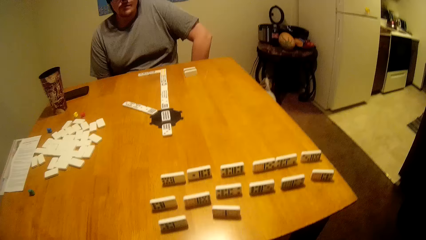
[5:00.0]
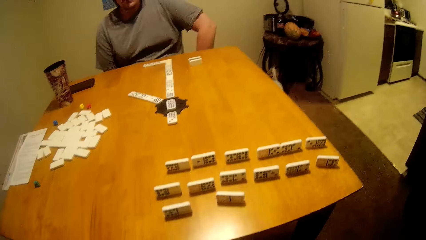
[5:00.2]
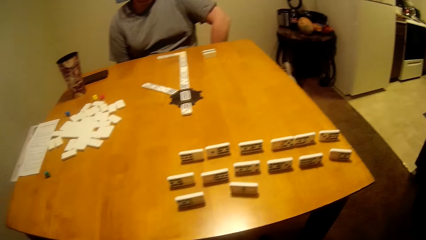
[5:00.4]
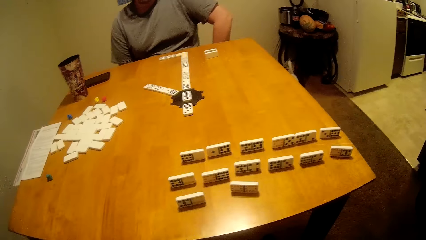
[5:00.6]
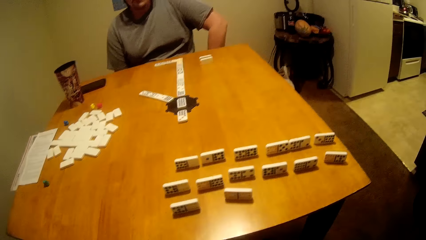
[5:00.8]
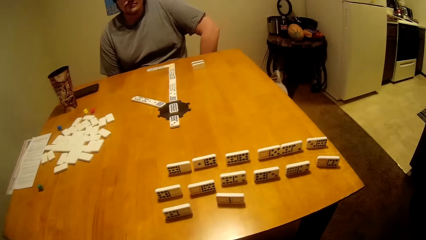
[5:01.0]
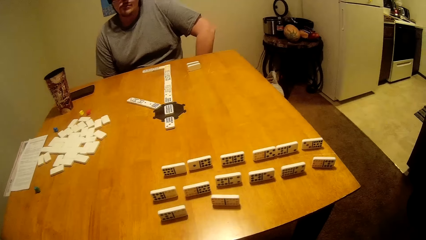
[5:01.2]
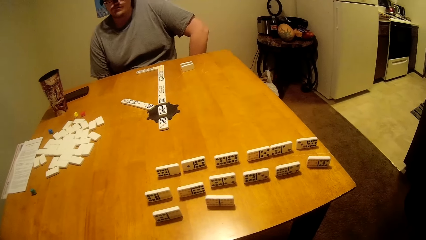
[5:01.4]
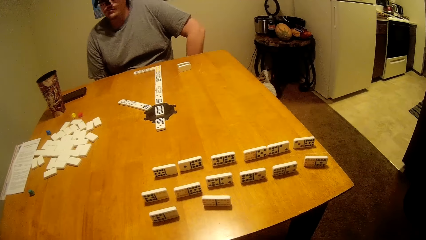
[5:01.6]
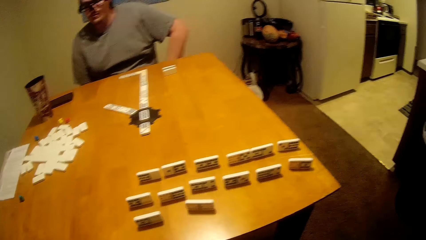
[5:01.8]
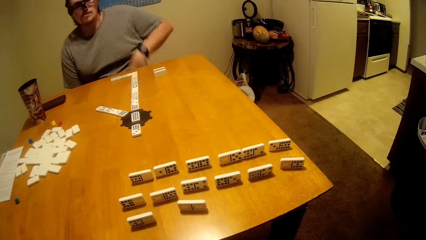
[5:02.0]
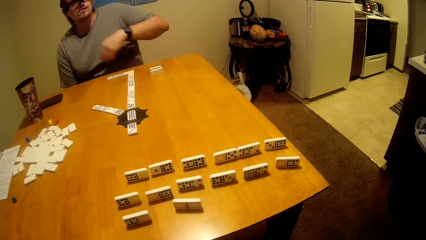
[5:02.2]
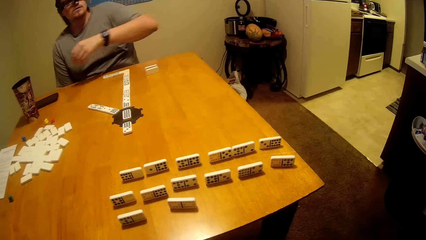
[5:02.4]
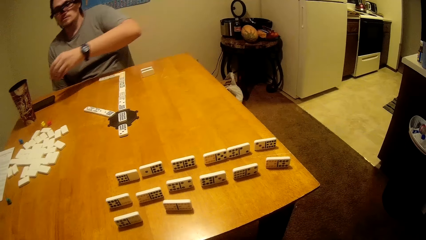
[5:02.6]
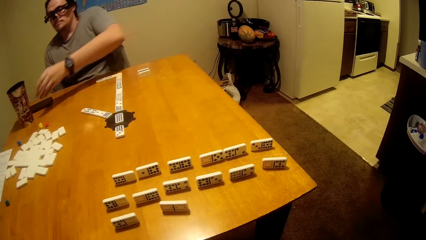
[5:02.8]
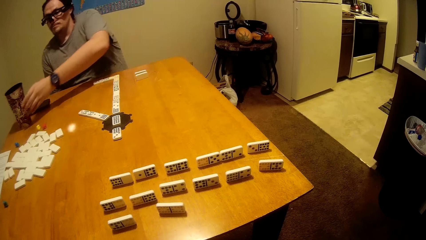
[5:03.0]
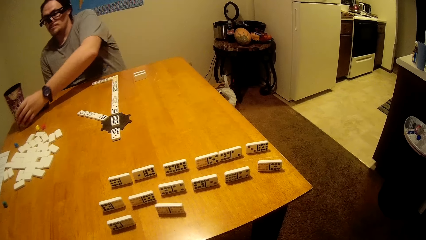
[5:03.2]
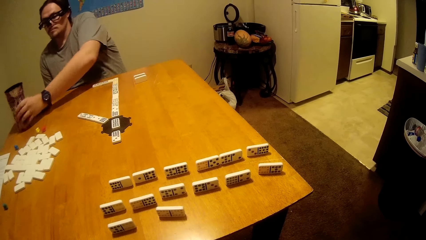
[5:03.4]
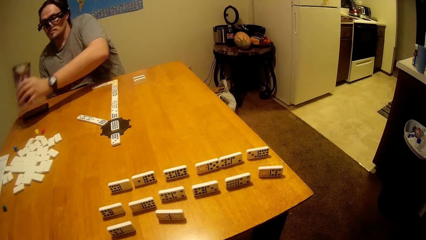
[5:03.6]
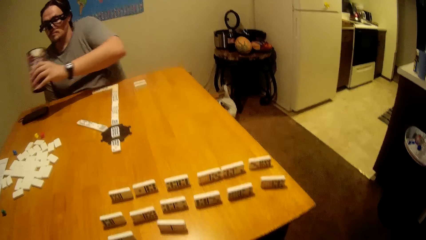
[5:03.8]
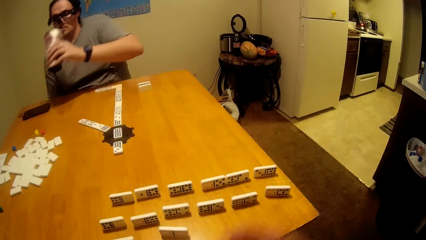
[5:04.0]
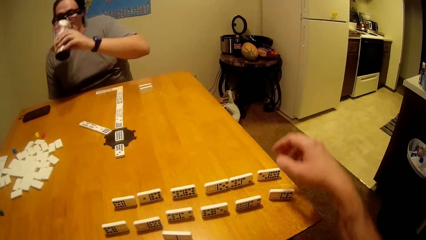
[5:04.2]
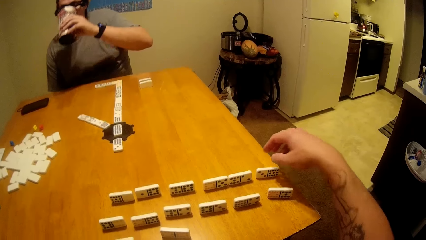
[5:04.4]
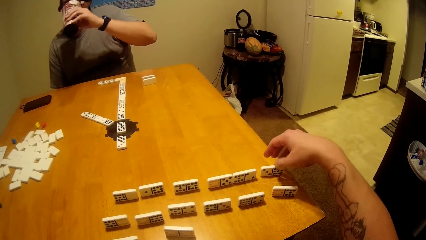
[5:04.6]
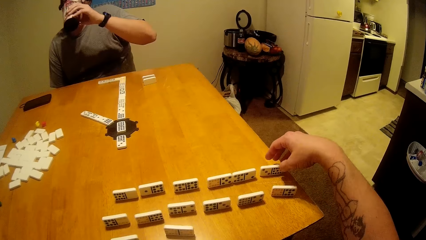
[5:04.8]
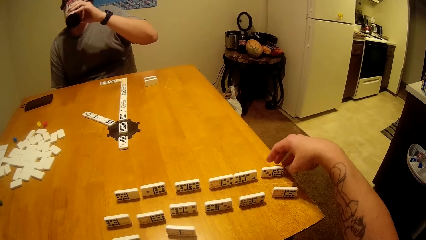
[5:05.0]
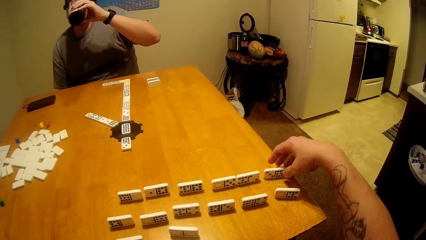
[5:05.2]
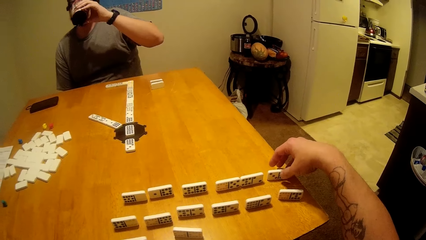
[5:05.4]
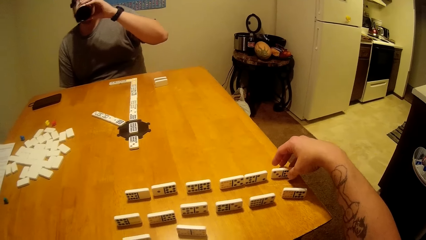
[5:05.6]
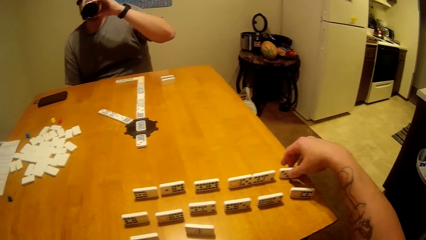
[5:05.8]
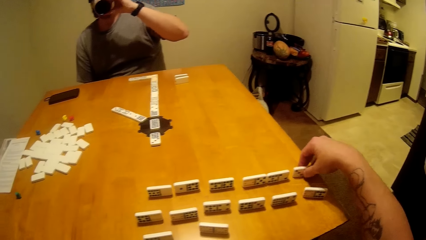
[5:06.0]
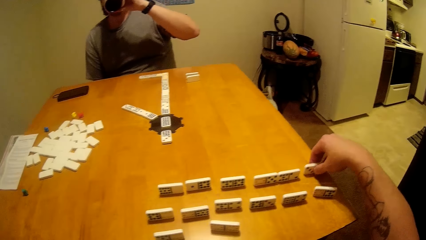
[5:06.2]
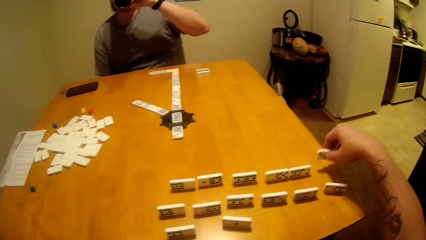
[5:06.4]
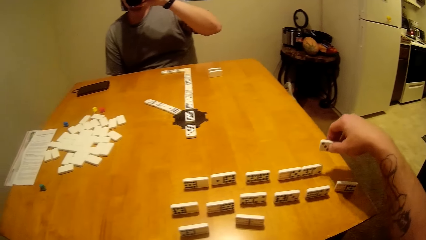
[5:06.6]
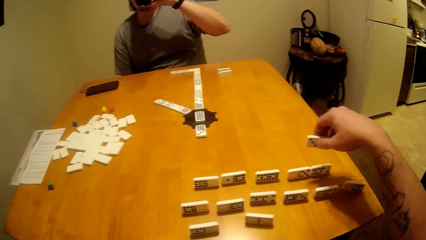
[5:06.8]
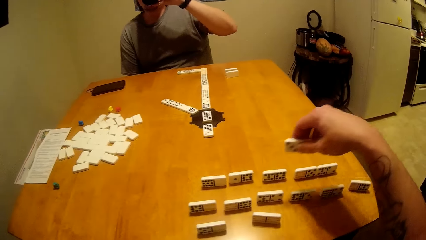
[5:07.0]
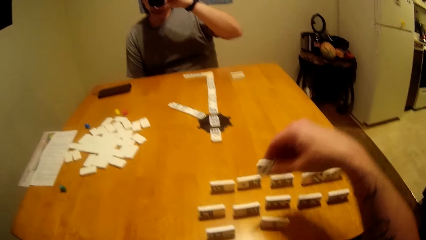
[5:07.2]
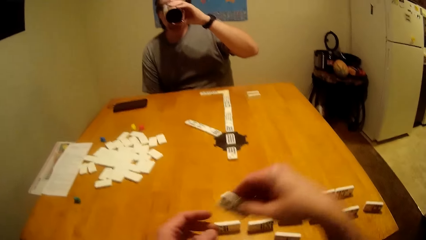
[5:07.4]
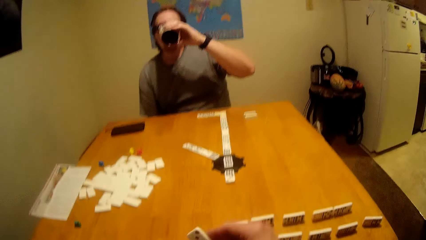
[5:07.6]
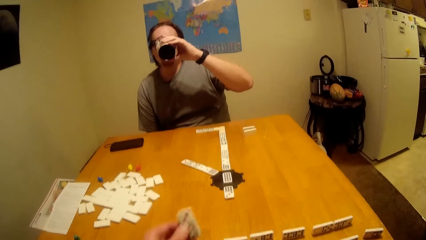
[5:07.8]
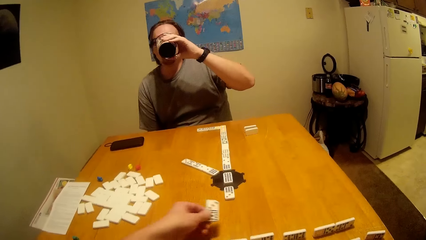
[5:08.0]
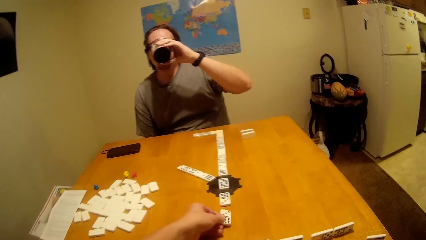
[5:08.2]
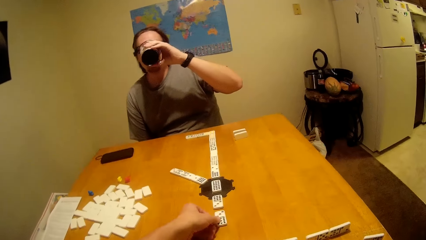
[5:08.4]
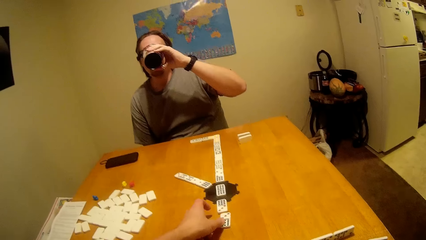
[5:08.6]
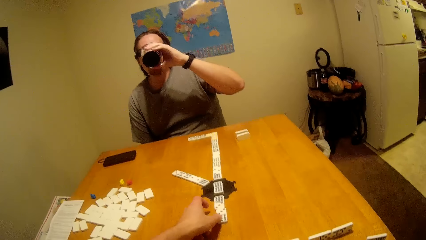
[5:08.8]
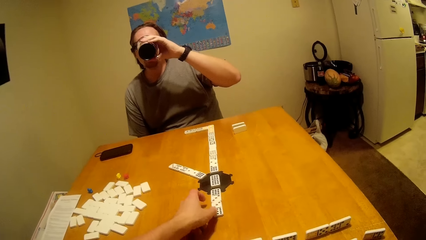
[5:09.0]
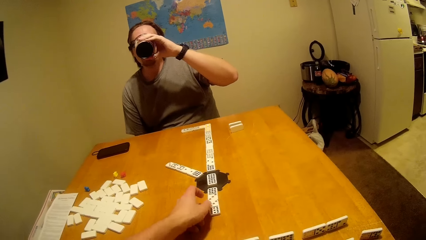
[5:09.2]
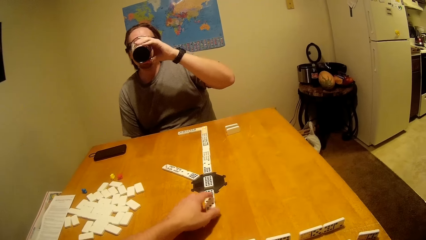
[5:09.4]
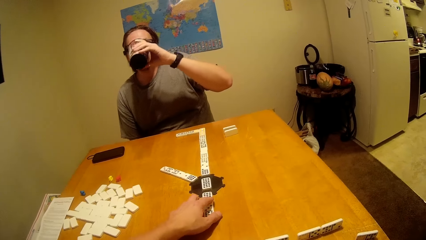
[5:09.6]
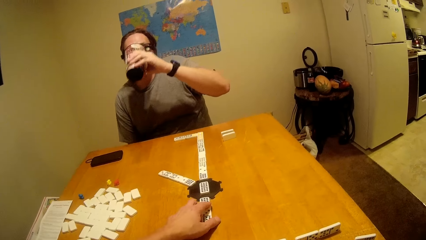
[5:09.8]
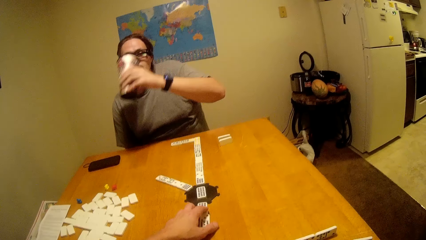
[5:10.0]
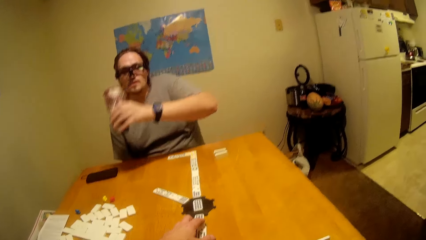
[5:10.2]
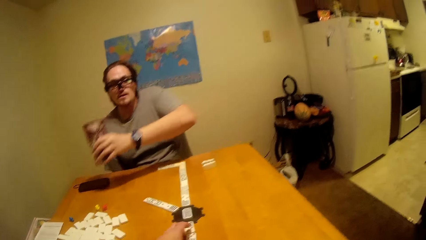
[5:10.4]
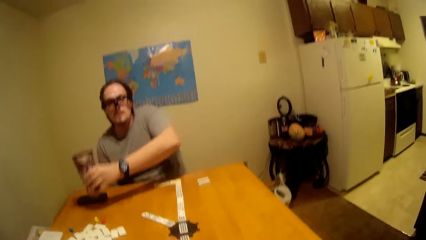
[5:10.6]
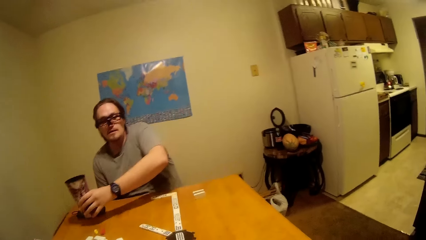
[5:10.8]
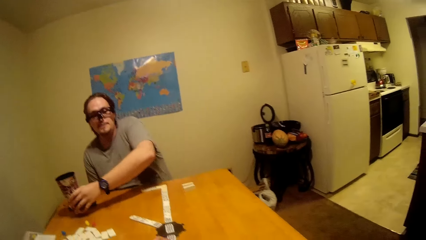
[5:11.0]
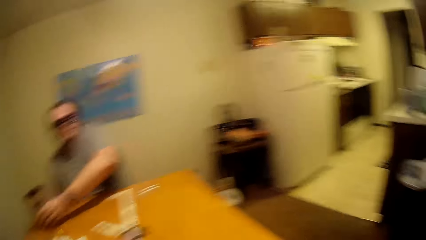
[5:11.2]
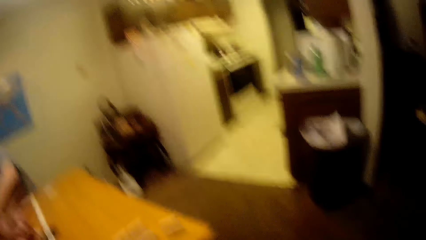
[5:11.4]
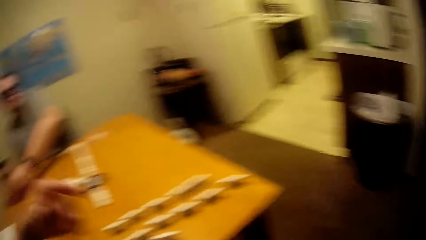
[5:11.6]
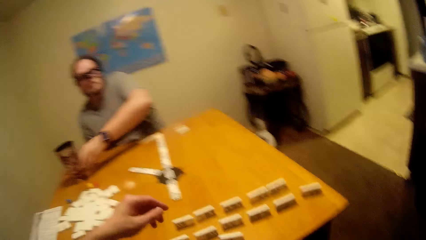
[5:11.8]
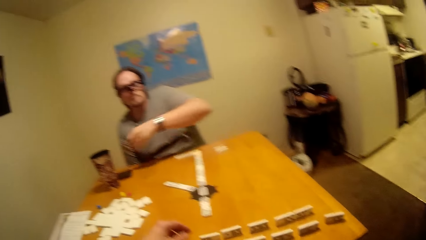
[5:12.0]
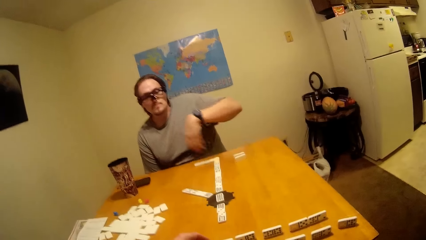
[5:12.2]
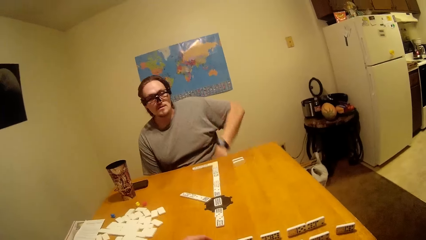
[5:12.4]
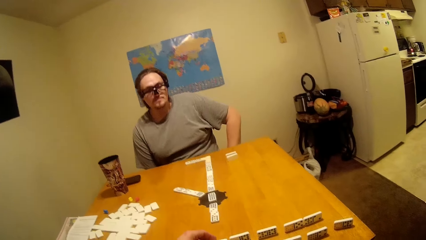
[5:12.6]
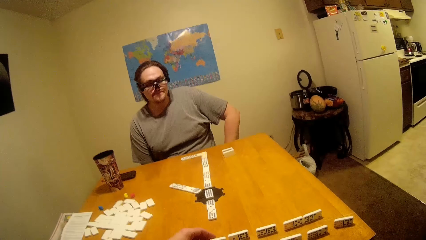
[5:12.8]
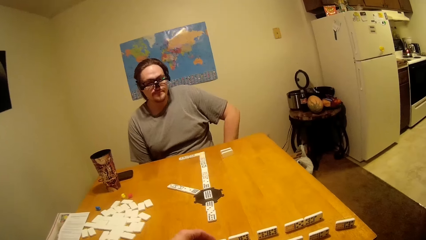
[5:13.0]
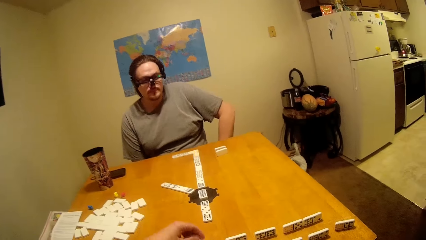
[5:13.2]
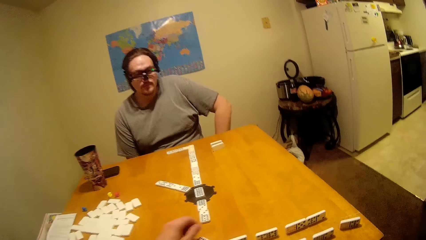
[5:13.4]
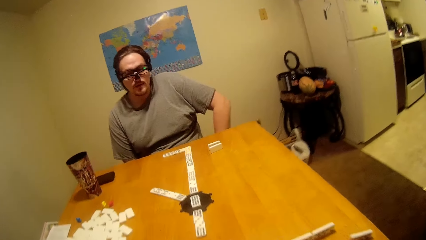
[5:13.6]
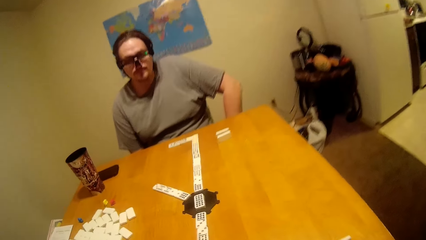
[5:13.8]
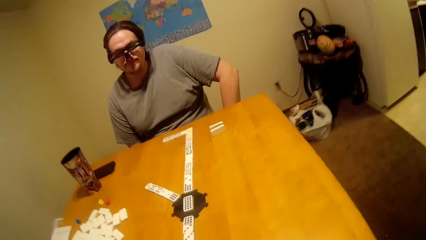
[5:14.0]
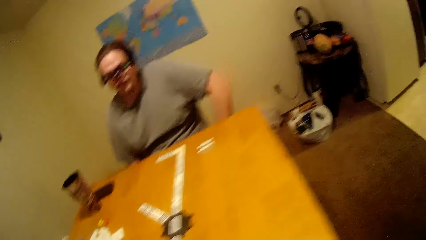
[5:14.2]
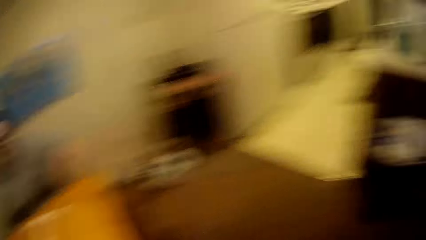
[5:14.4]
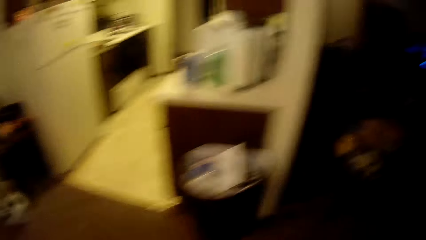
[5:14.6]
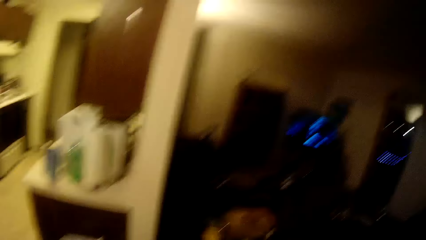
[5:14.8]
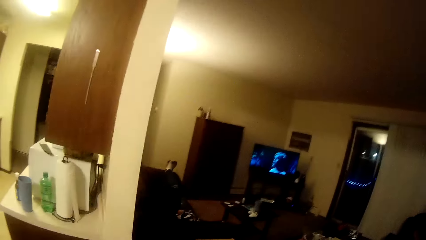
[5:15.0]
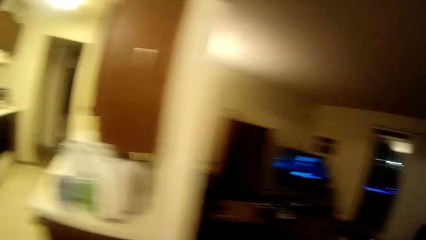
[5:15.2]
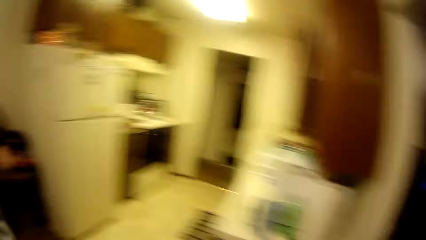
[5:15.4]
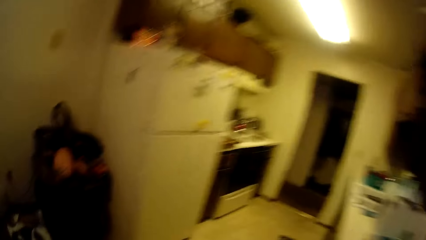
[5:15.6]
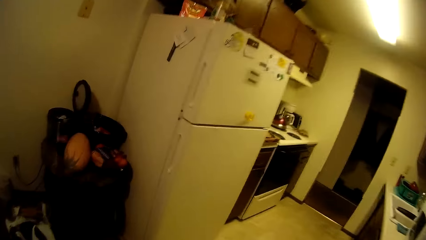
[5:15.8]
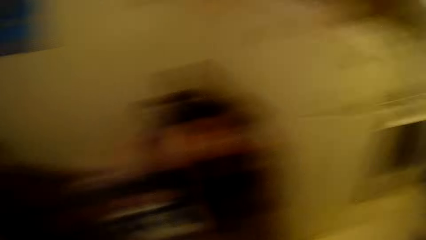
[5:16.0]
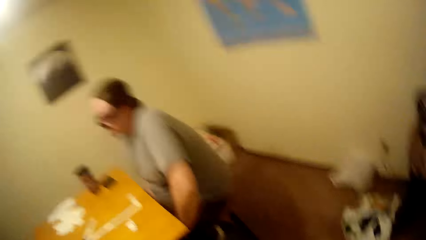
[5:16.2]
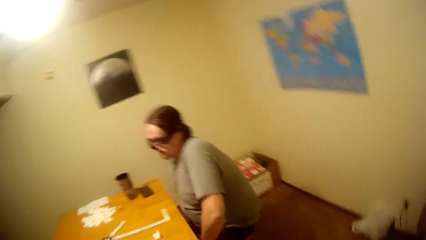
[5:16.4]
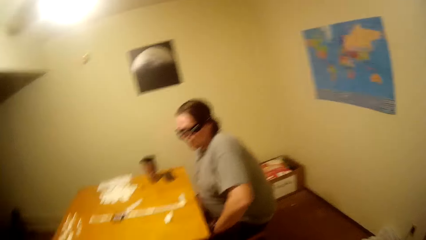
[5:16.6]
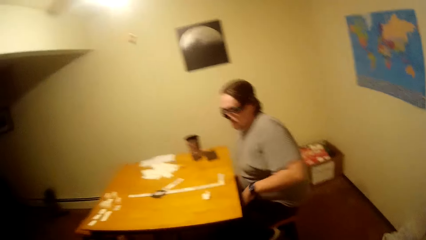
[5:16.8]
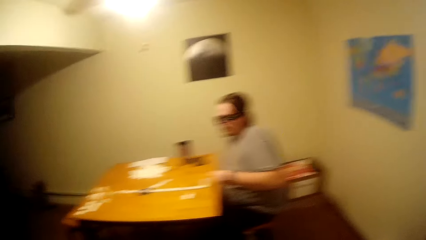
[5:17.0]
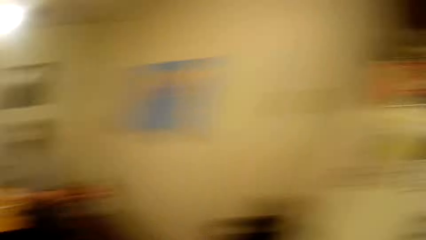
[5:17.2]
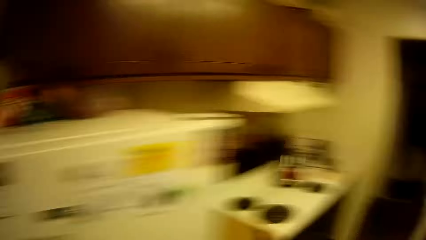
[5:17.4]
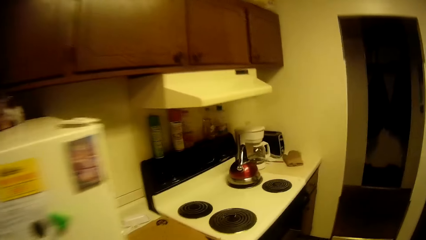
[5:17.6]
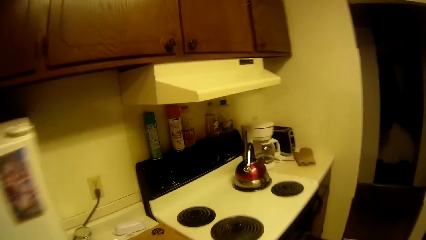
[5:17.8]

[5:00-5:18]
A person picks up a cup. The camera wearer picks up a domino or dice. The person drinks from the cup. The camera wearer places the dice on the table and plays the dominoes. The person puts the cup on the table. The camera wearer looks around.
